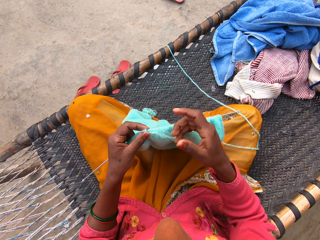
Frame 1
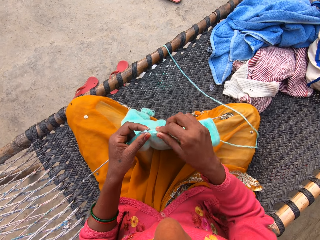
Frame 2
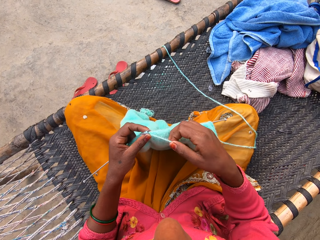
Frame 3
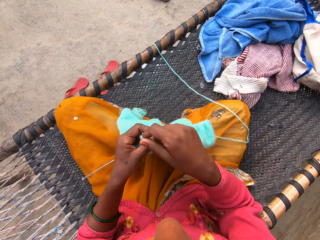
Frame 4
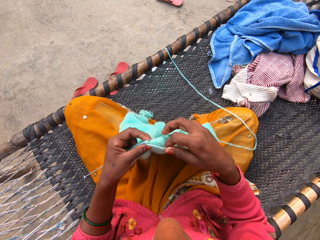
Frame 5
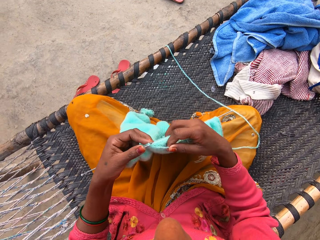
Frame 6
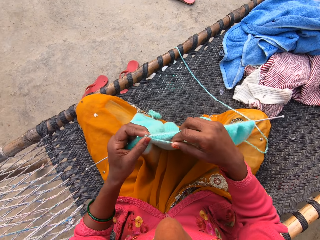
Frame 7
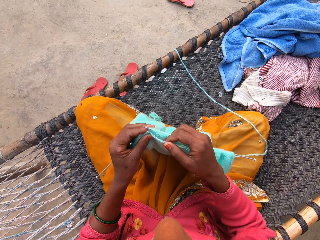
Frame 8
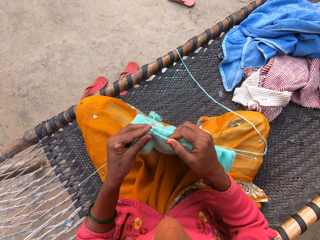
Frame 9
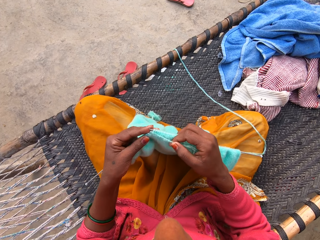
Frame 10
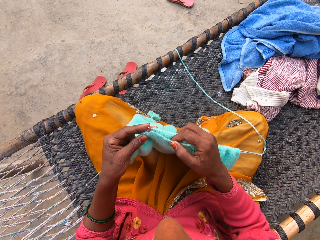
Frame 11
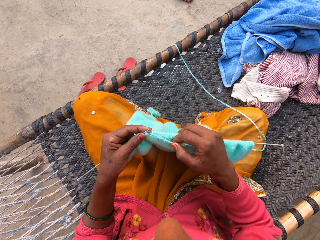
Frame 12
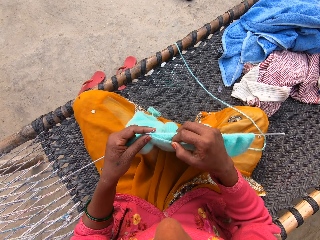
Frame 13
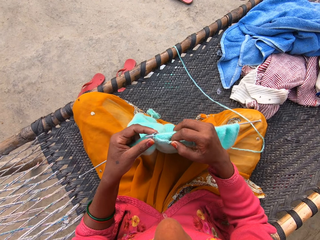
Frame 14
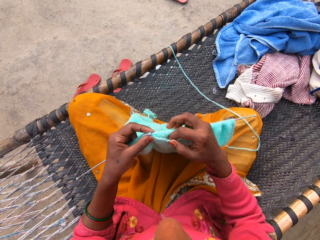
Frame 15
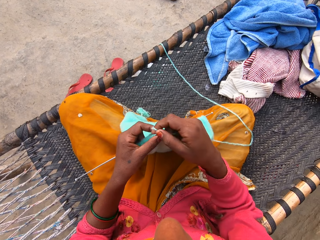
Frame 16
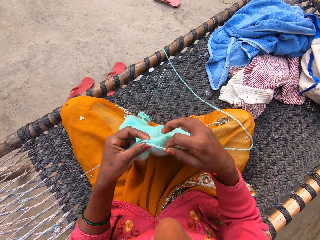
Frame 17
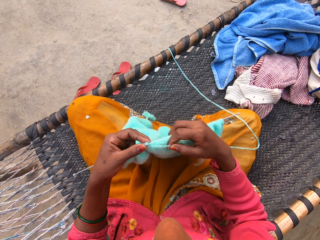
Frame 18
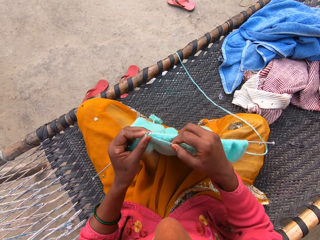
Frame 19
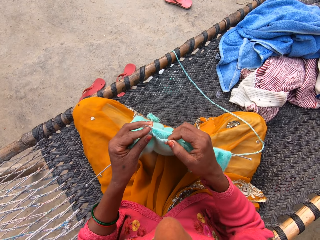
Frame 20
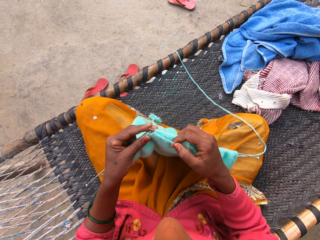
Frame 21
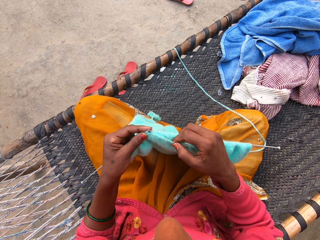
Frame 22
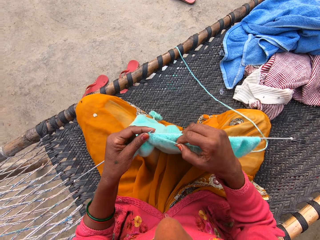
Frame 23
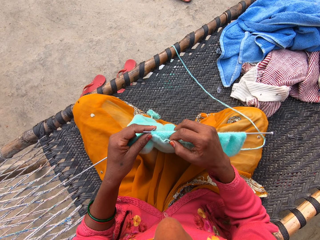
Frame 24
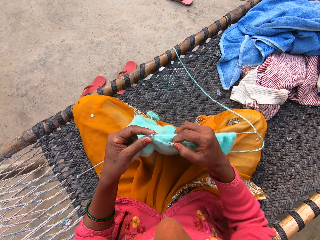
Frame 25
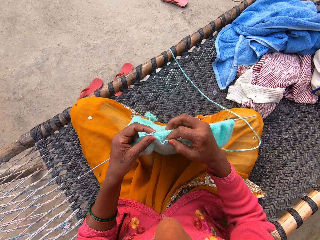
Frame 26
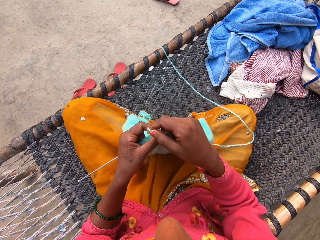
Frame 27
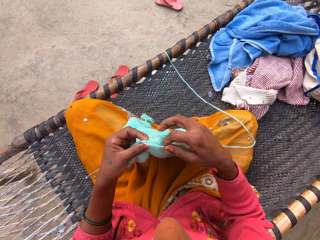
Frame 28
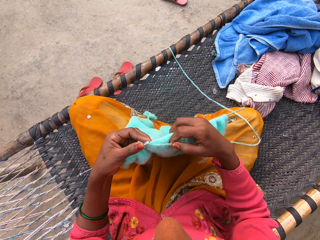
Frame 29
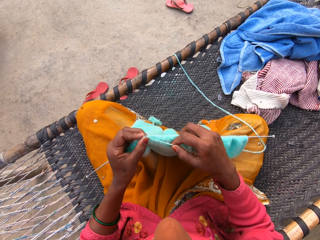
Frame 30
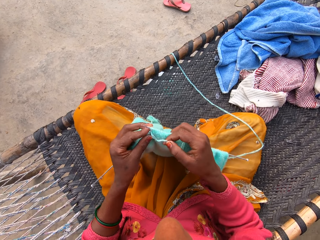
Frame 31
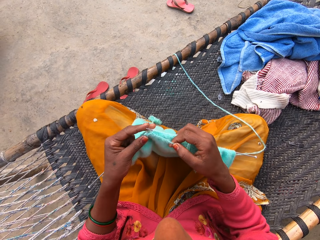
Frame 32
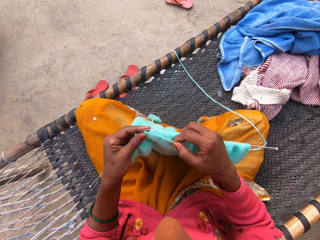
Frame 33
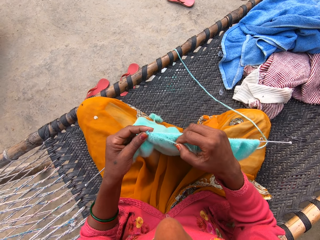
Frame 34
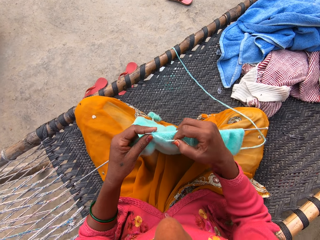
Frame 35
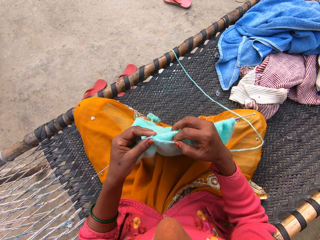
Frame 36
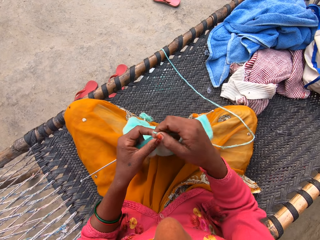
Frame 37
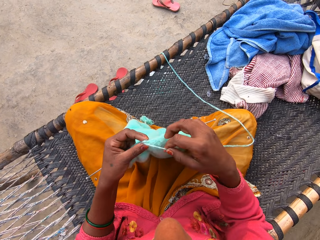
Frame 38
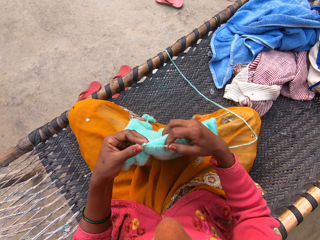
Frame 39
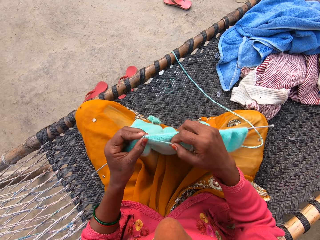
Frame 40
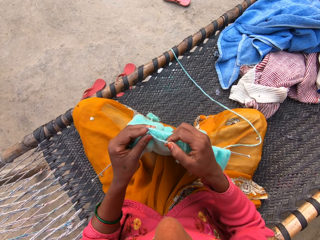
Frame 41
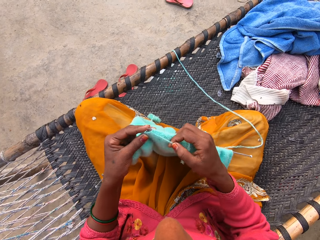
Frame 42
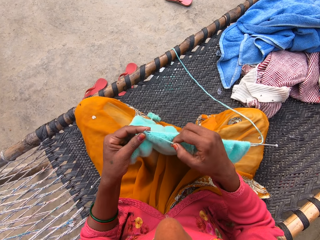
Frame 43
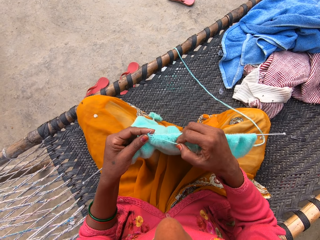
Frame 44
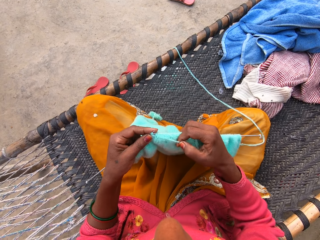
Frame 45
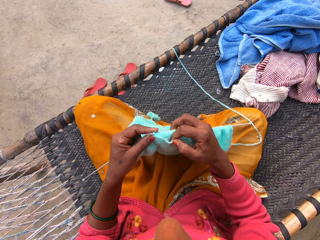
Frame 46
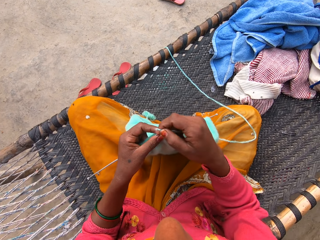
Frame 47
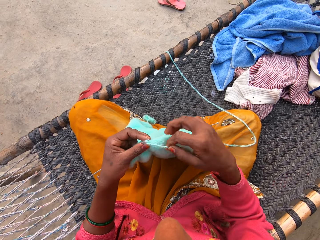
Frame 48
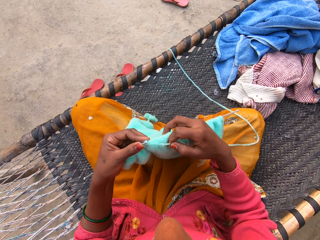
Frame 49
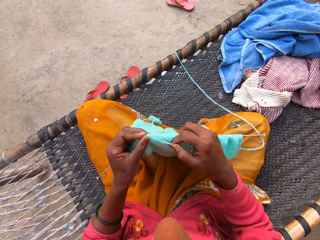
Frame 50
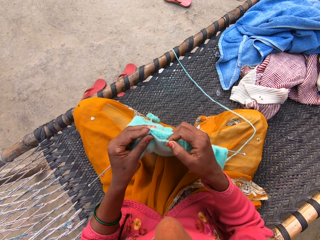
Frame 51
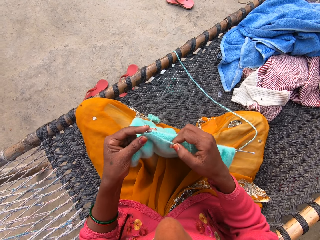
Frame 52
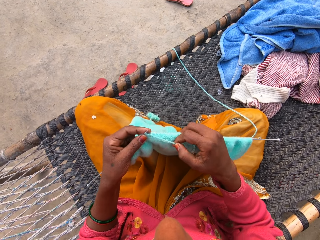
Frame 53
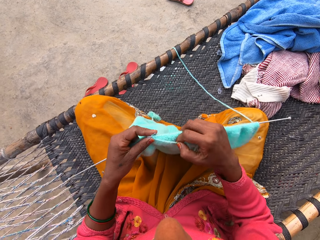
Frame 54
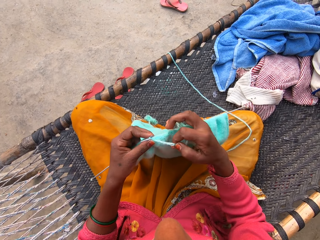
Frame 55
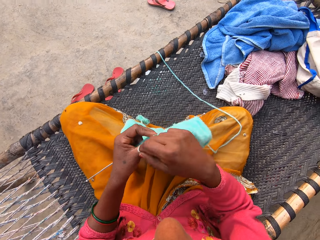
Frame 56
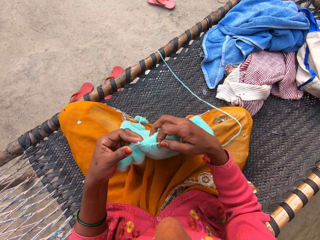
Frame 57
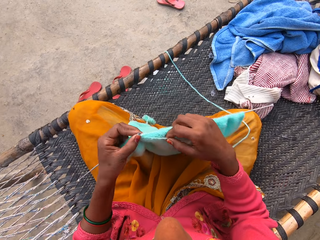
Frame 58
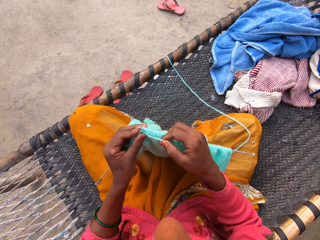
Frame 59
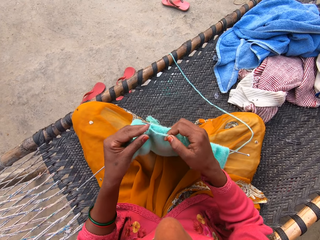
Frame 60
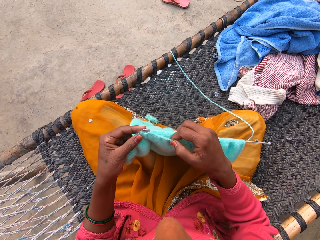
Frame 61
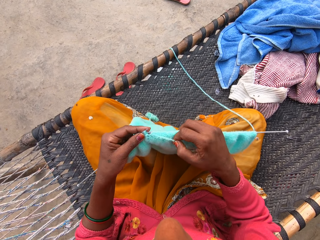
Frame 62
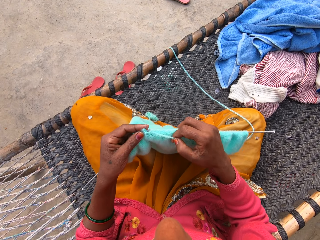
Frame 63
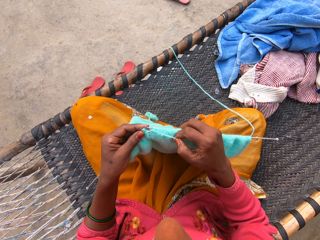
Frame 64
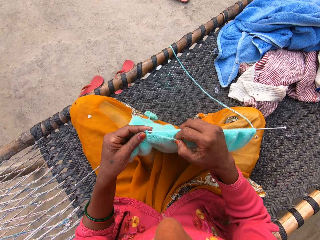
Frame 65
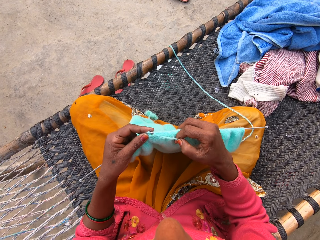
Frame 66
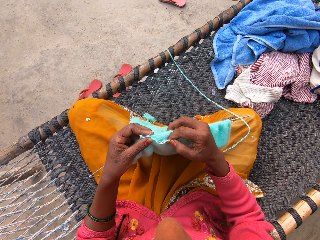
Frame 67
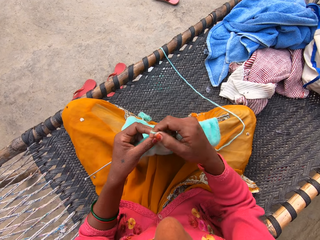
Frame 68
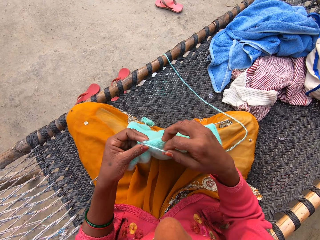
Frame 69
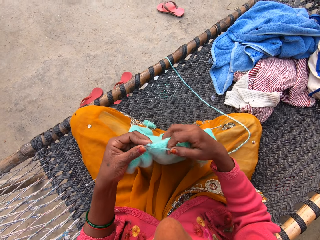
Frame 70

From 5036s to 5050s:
The camera wearer holds the yarn with her right hand. She loops the yarn on the knitting needle. She knits a fabric with the knitting needle. She loops the yarn on the knitting needle. She knits the fabric with the knitting needle. She loops the yarn on the knitting needle. She knits the fabric with the knitting needle. She loops the yarn on the knitting needle. She knits the fabric with the knitting needle. She loops the yarn on the knitting needle. She knits the fabric with the knitting needle. She loops the yarn on the knitting needle. She knits the fabric with the knitting needle.

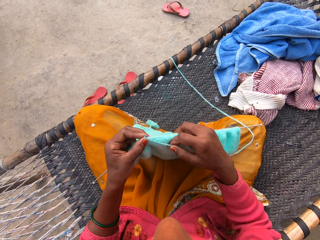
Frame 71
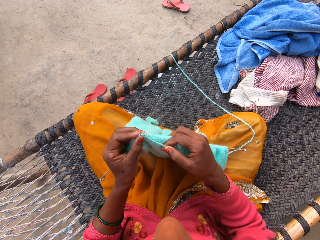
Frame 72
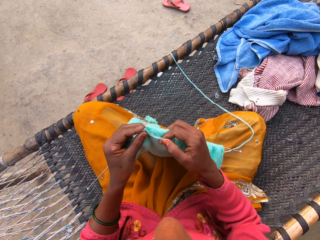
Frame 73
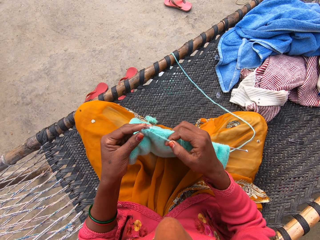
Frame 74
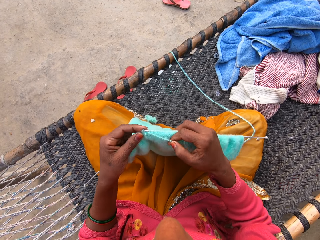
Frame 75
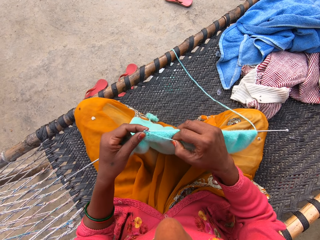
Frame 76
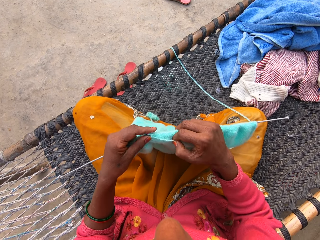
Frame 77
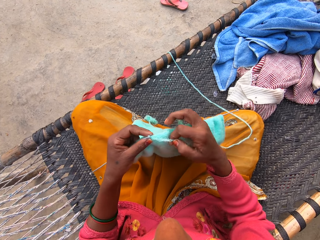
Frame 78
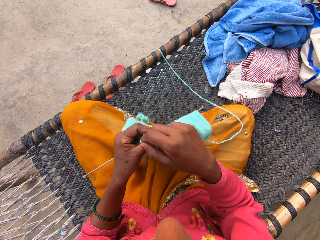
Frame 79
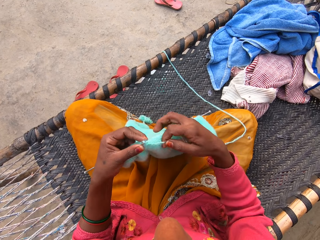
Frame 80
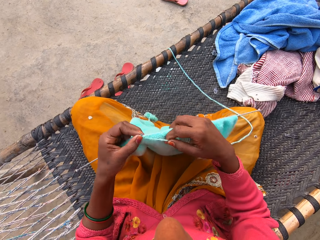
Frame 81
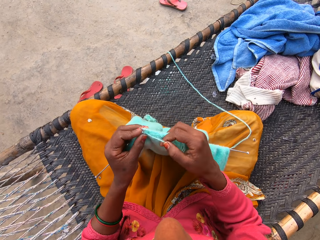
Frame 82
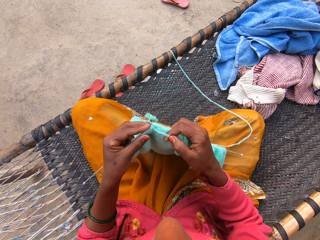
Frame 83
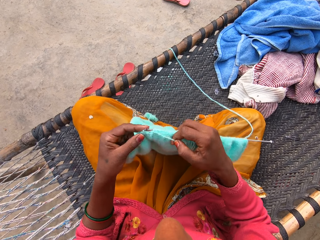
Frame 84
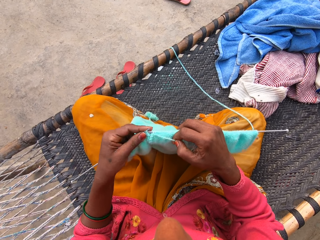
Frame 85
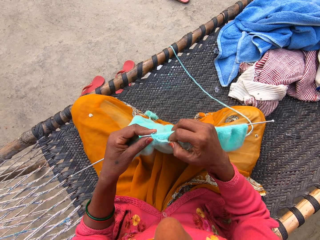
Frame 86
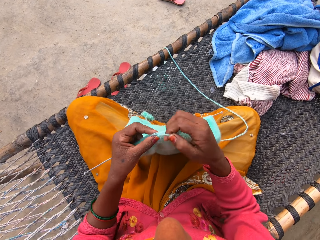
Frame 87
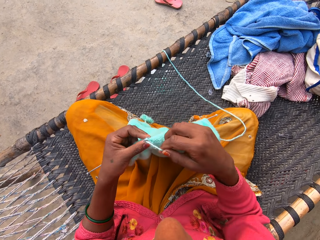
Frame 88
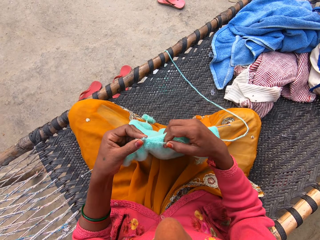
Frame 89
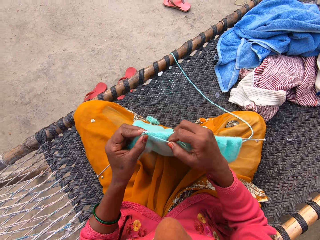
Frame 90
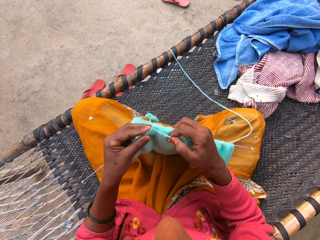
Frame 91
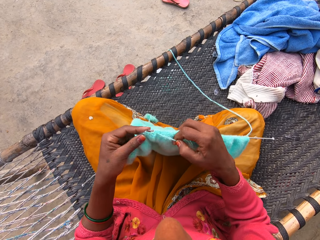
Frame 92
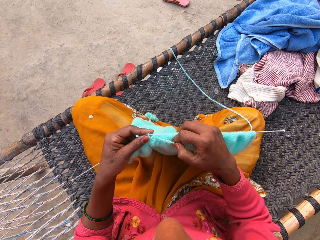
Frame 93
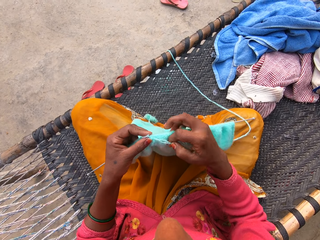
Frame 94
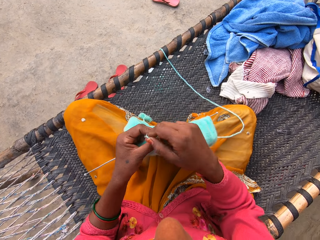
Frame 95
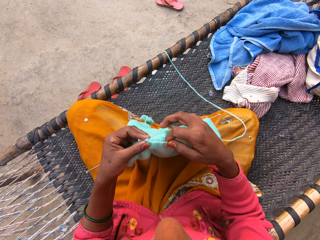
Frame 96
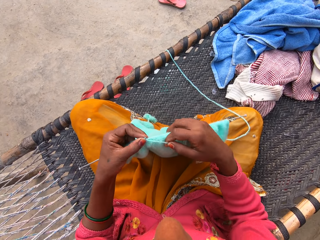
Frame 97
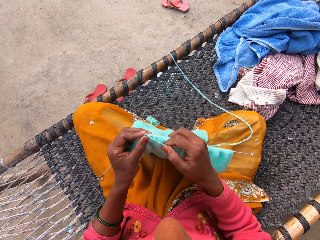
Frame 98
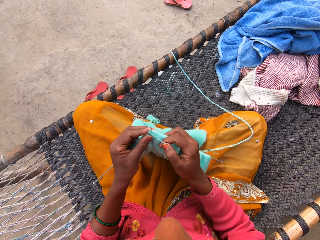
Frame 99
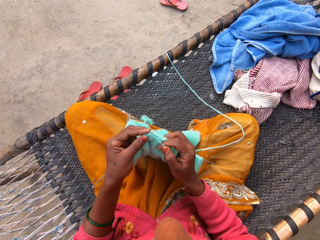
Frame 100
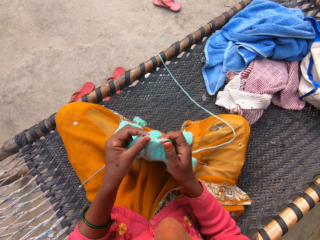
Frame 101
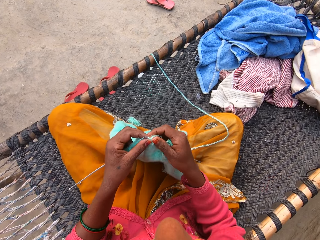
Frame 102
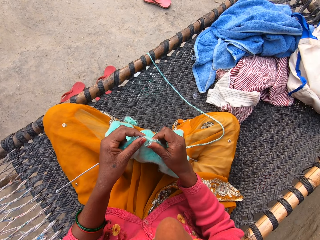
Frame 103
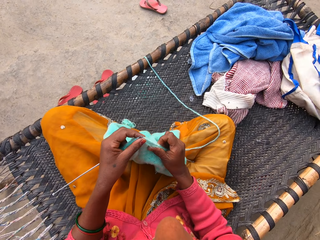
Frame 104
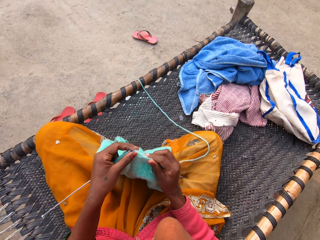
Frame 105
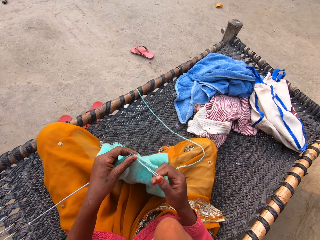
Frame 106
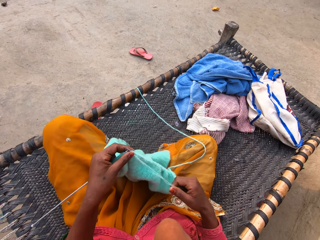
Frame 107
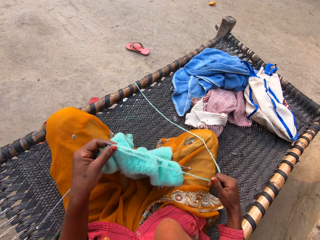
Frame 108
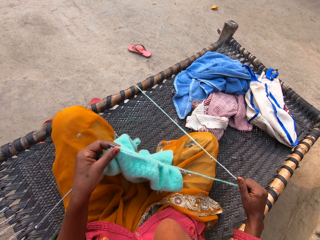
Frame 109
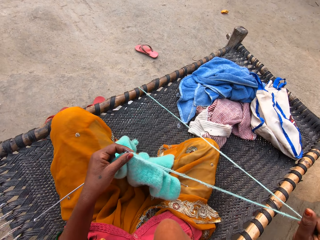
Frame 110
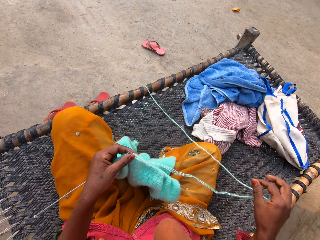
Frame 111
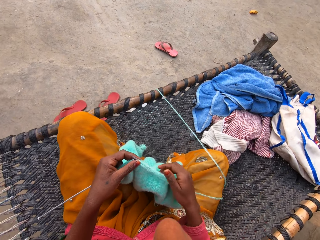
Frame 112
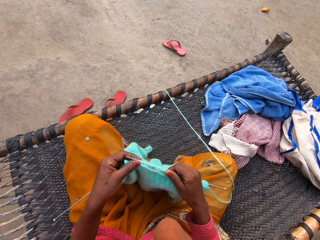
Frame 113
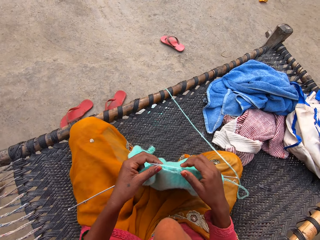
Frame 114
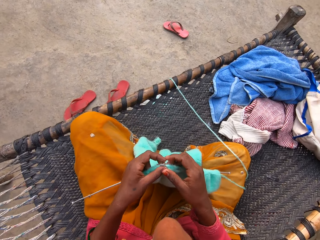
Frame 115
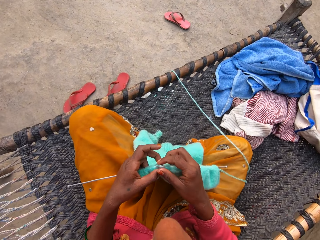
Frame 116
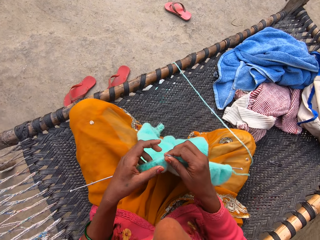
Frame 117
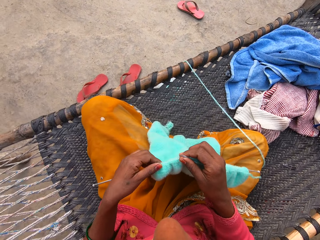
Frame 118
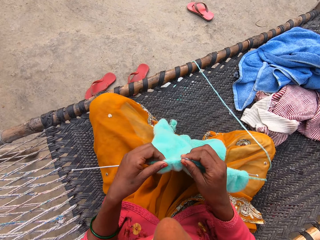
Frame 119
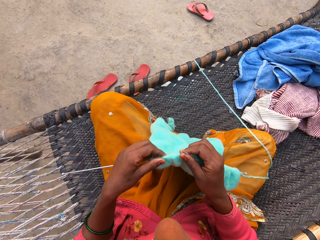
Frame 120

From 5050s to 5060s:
The camera wearer loops a yarn on the knitting needle. She knits a fabric with the knitting needle. She loops the yarn on the knitting needle. She knits the fabric with the knitting needle. She loops the yarn on the knitting needle. She knits the fabric with the knitting needle. She loops the yarn on the knitting needle. She knits the fabric with the knitting needle. She straightens the yarn with her right hand. She pulls the yarn with her right hand. She pulls the yarn with her right hand again.
